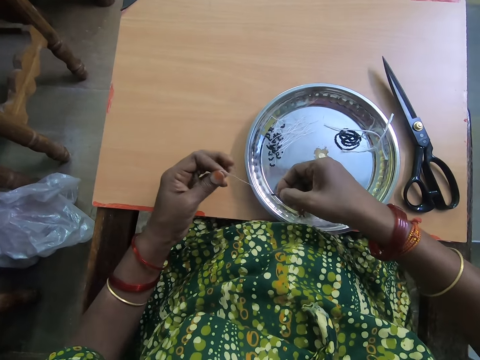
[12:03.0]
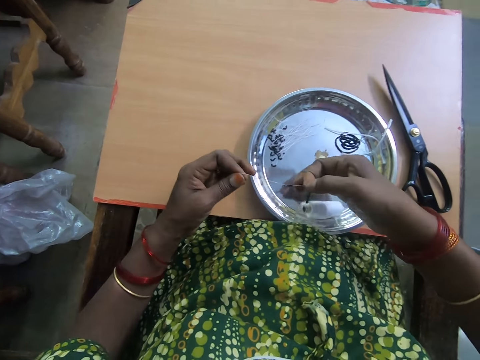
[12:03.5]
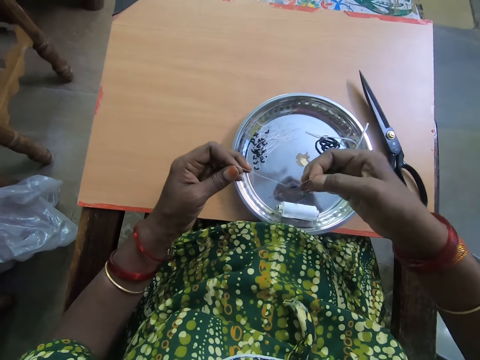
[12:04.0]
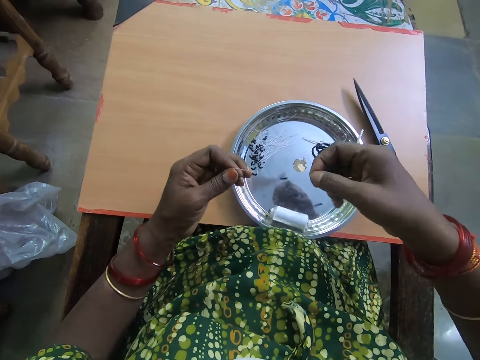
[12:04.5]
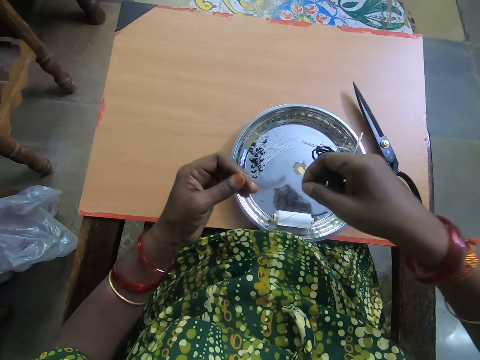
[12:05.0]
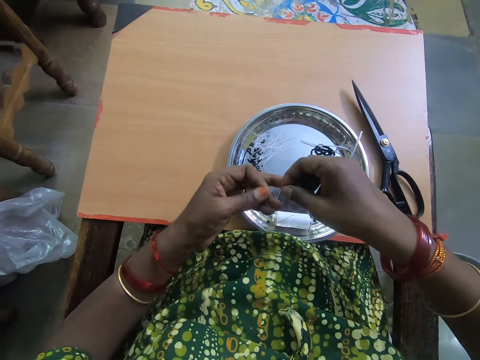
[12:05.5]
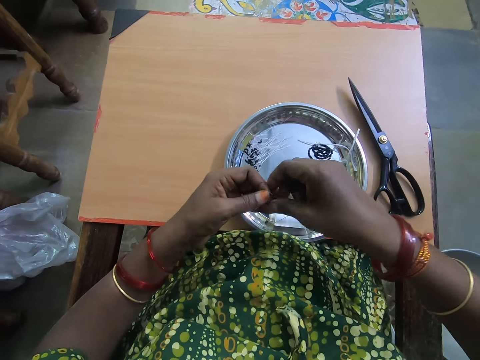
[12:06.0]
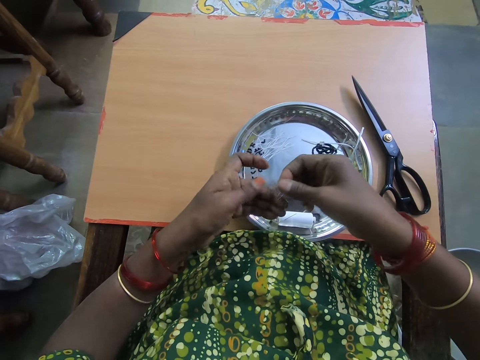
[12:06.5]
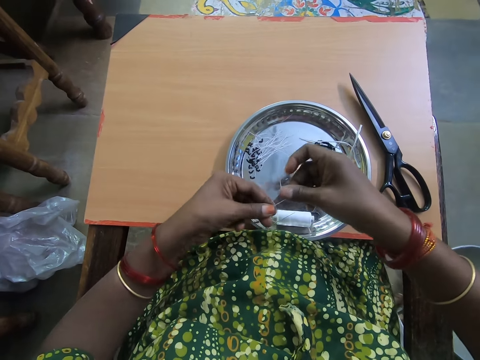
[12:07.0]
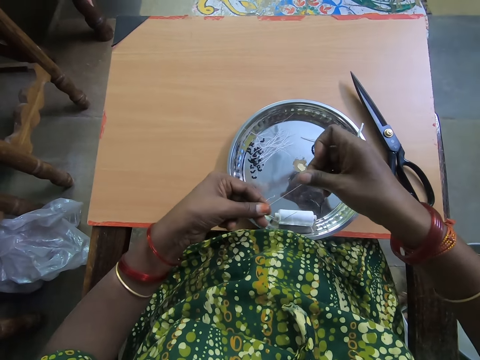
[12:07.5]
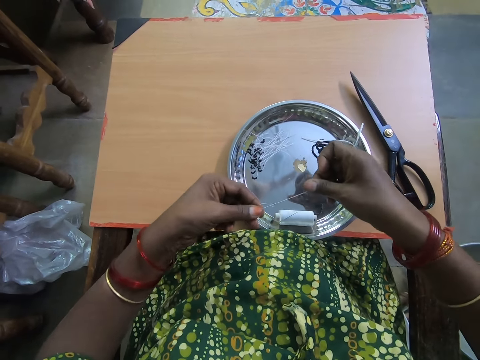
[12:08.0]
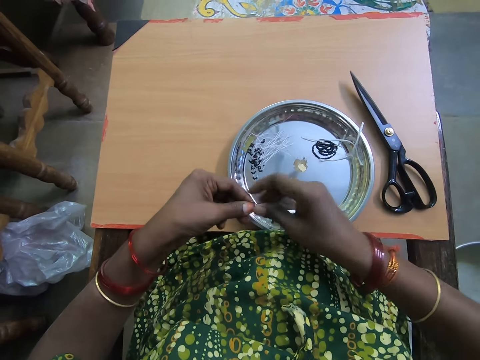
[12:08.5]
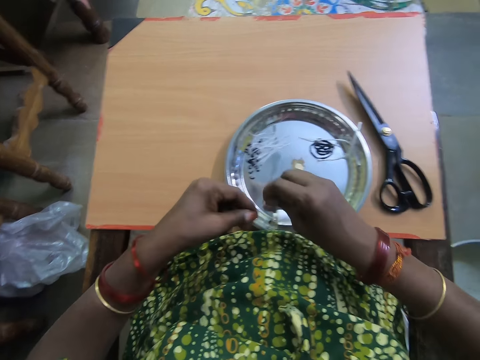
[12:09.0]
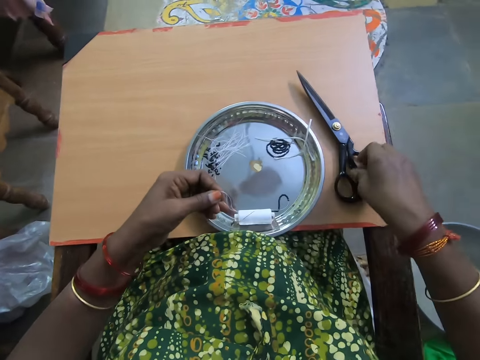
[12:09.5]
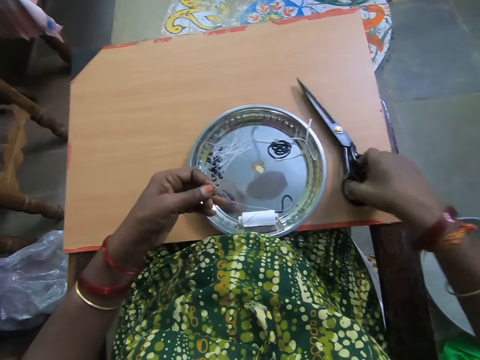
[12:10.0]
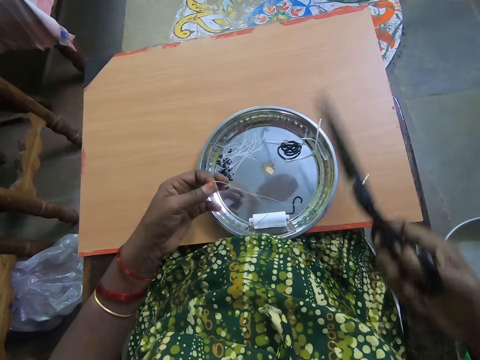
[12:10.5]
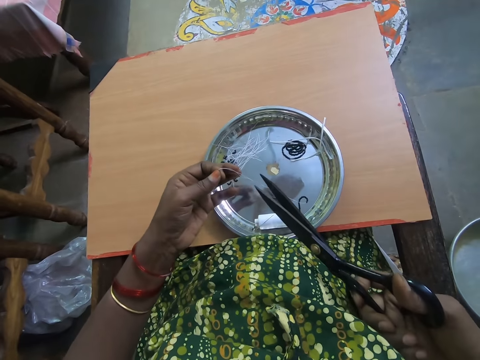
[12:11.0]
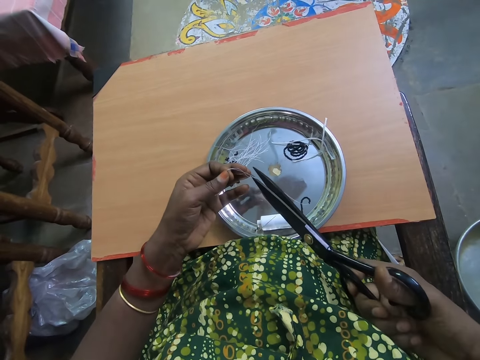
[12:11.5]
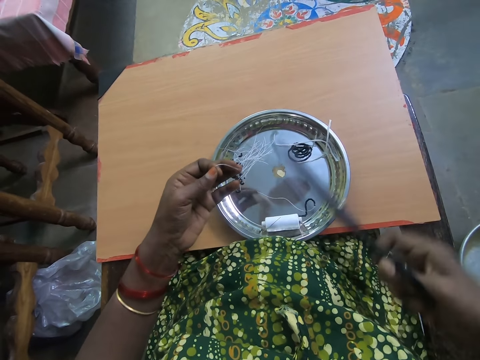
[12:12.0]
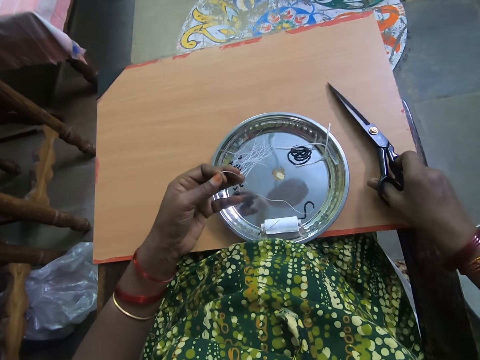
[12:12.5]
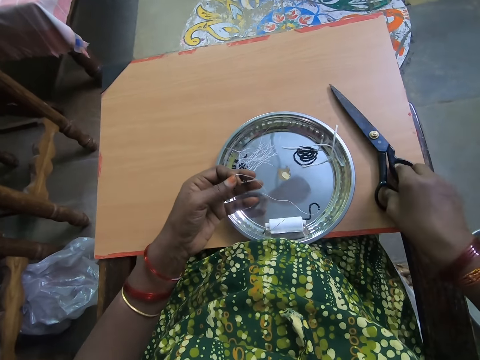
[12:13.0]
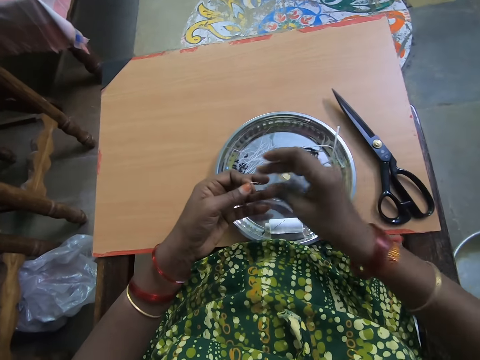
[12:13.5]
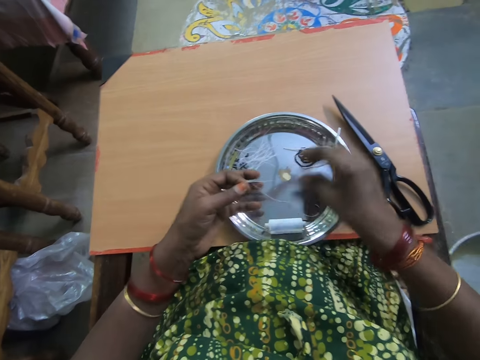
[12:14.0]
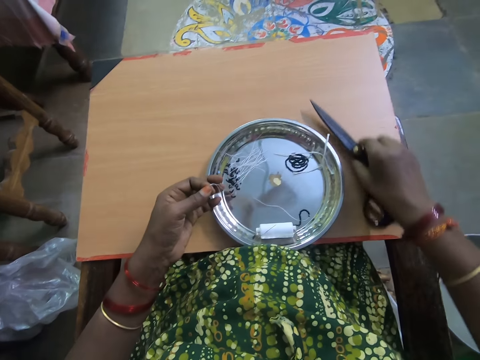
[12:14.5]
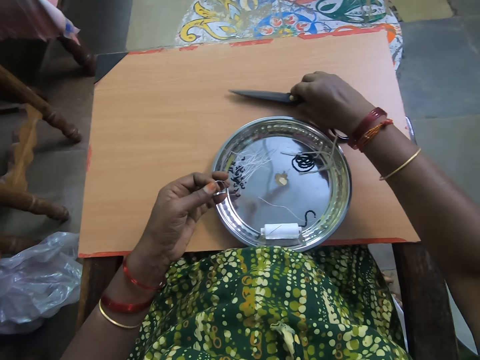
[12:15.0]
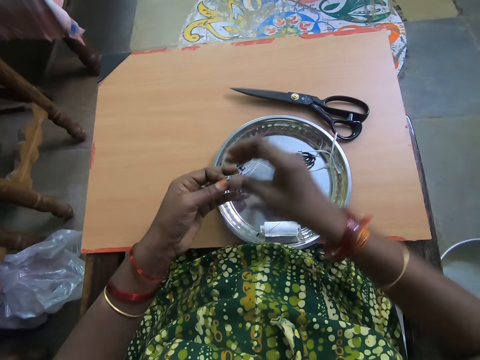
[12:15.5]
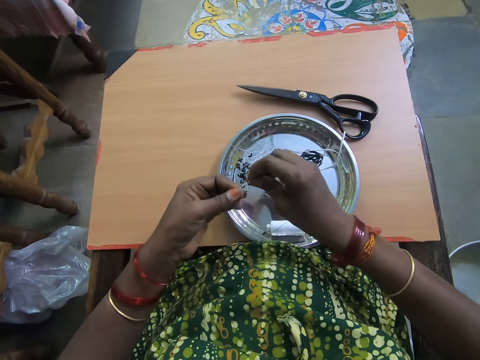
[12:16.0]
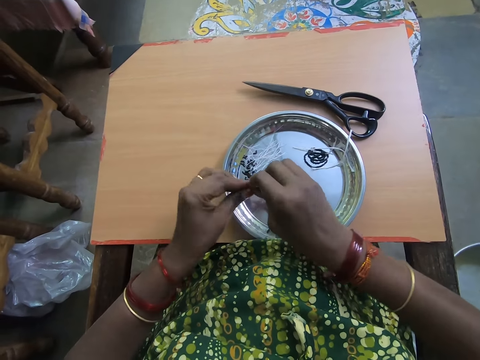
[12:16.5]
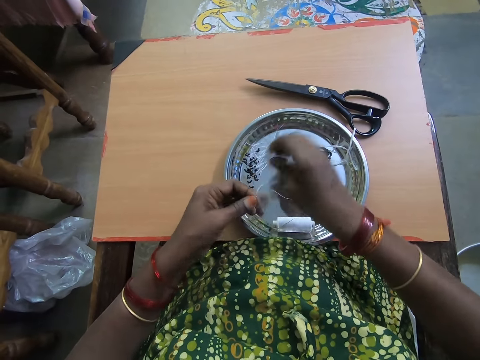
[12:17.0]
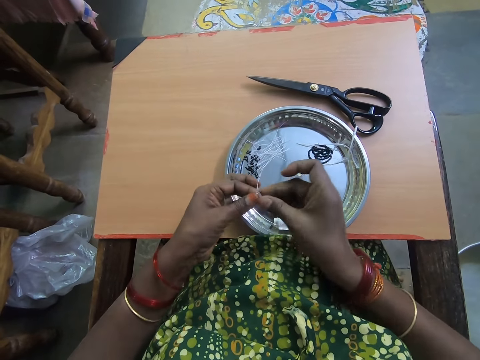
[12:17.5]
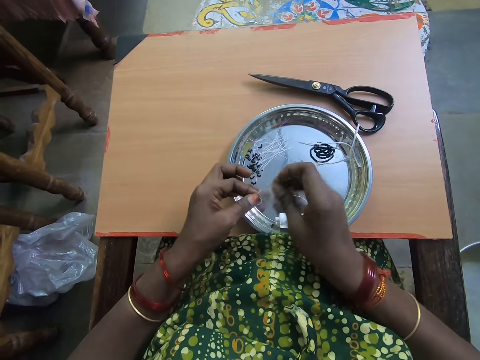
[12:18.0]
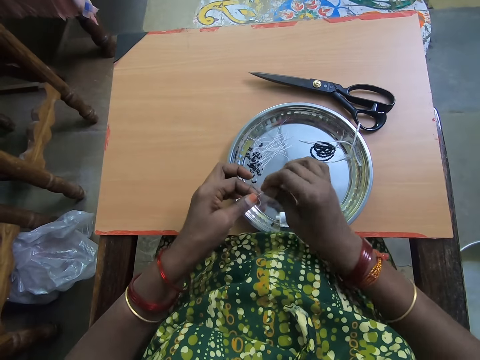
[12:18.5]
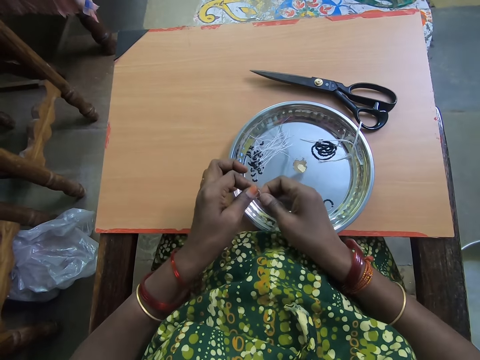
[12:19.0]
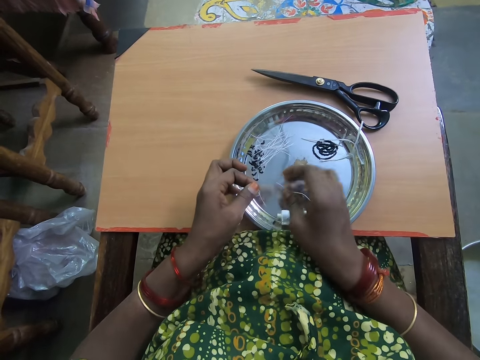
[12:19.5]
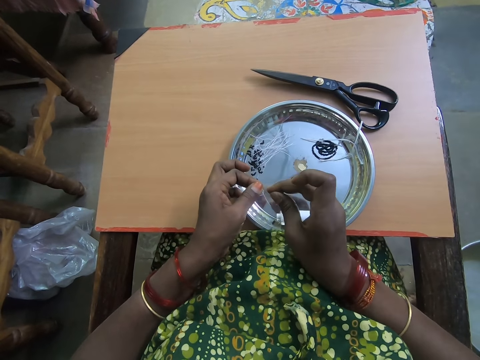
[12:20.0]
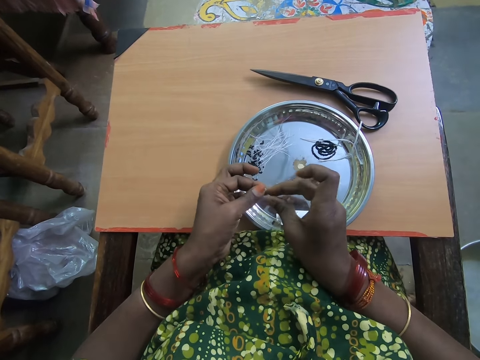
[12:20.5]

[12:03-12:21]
The camera wearer pulls the thread from the thread roll with her right hand. She joins the thread together. She pulls the thread with her right hand. She picks up the scissors from the table with her right hand. She cuts the beaded thread or polyester yarn with the scissors. She drops the scissors on the table with her right hand. She picks up the scissors from the table with her right hand. She moves the scissors on the table. She drops the scissors on the table with her right hand. She ties the tip of the thread with both hands. She folds the polyester yarn with her hands.

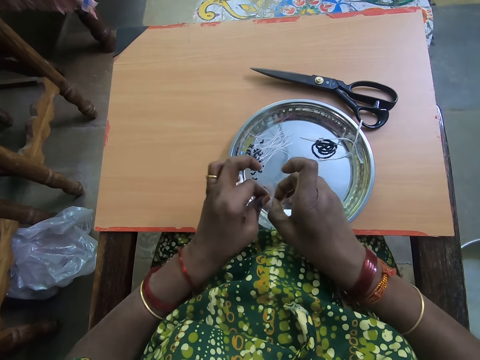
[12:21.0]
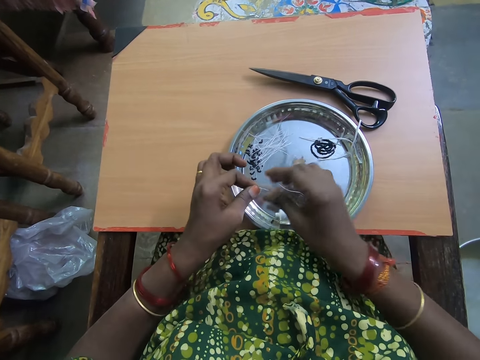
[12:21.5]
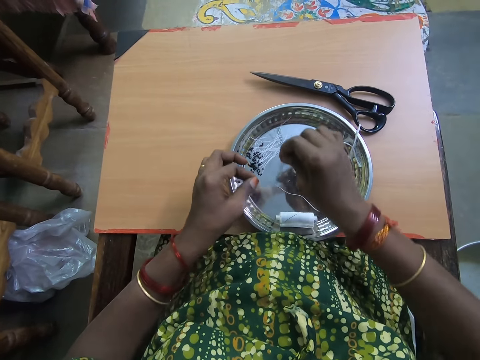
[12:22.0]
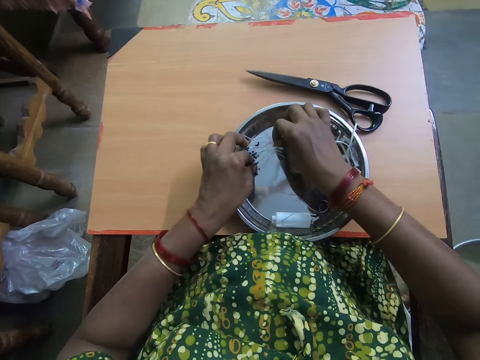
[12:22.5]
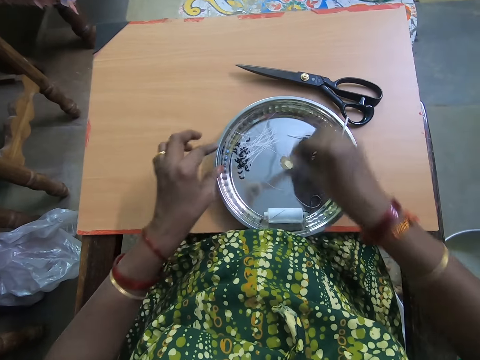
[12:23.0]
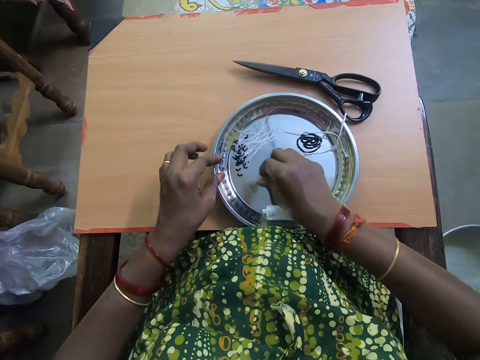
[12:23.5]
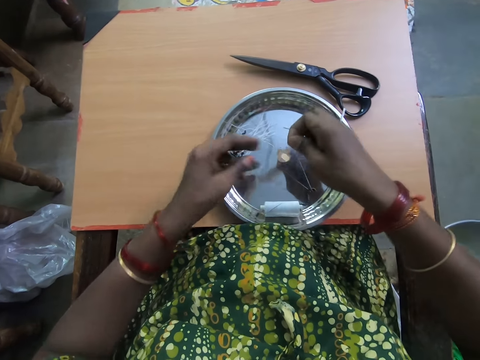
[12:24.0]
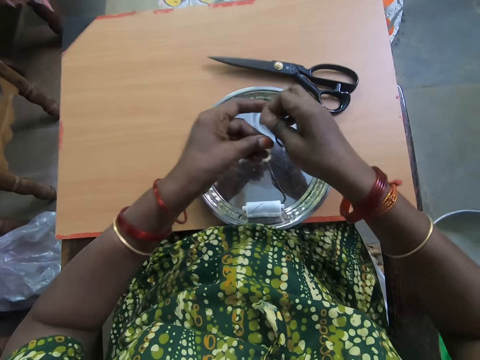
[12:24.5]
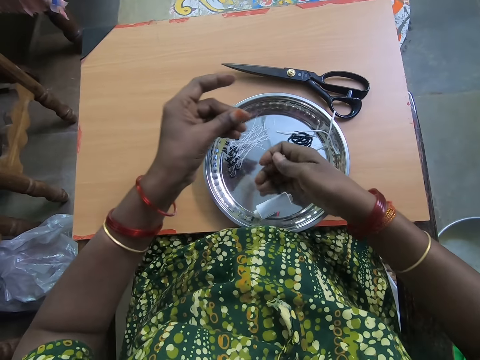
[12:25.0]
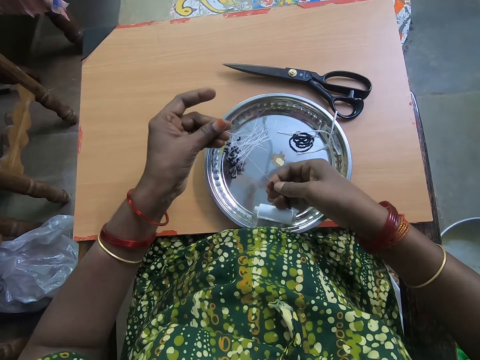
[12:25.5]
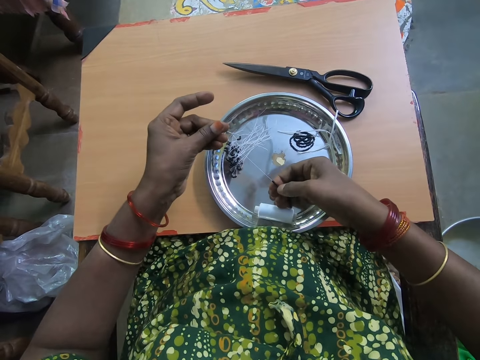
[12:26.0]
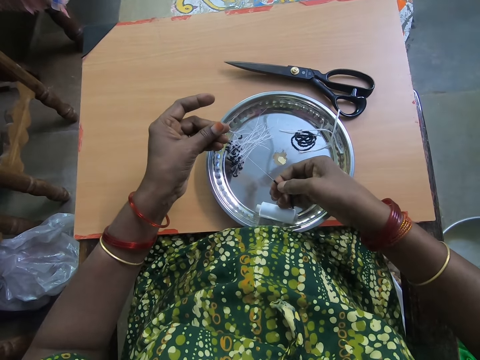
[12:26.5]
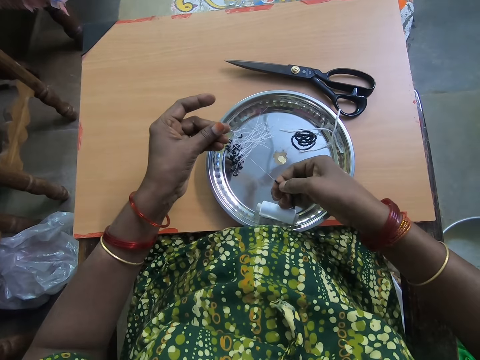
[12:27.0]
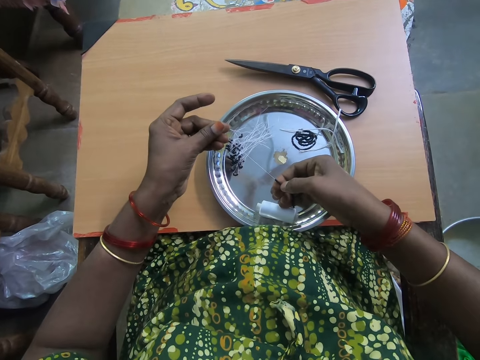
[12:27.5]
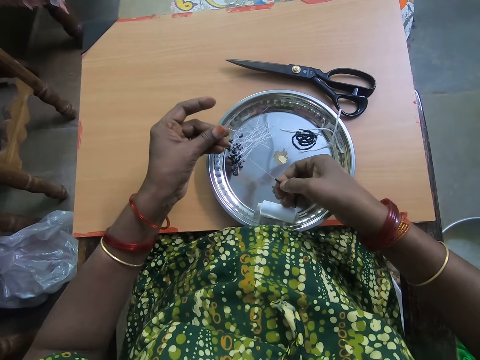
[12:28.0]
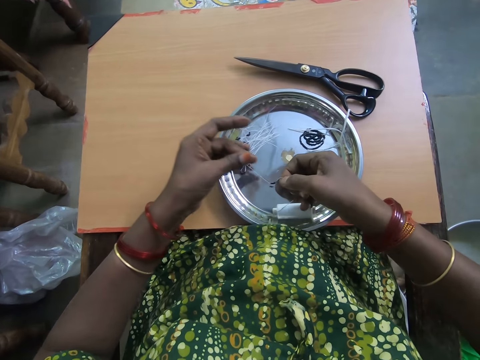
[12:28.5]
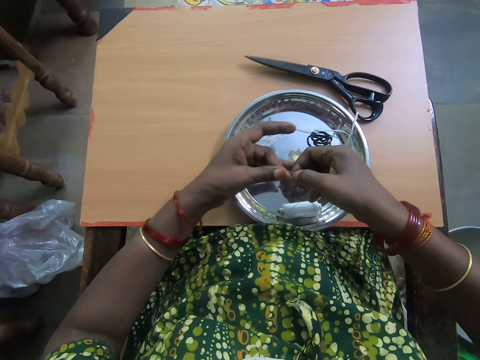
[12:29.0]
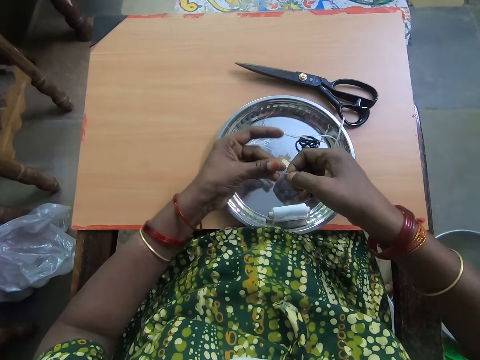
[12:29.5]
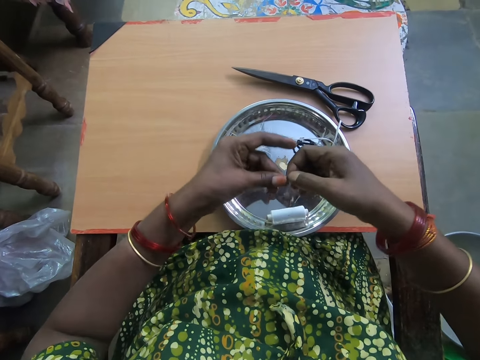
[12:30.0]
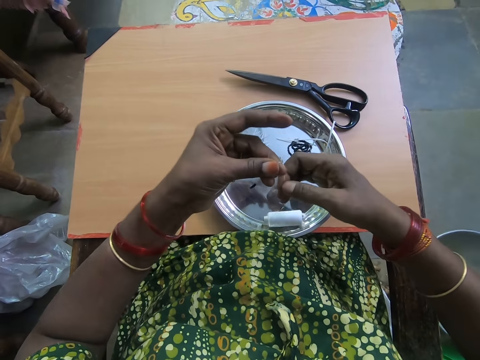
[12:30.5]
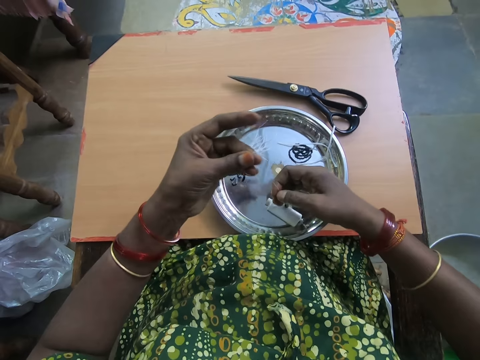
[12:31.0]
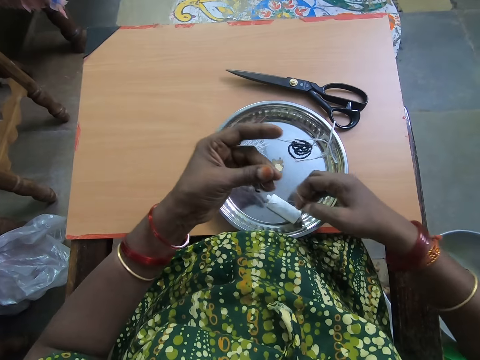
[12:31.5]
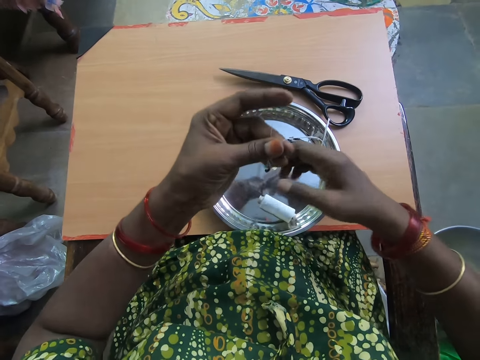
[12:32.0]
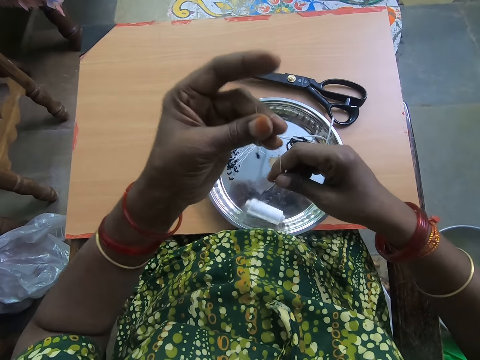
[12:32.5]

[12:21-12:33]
The camera wearer drops the beaded thread or polyester yarn on the plate with both hands. She picks the beaded thread from the plate with her right hand. She passes the tip of the thread to her left hand. She separates the beads in the thread with her right hand. She straightens the polyester yarn with hands. She joins the thread together. She pulls the thread with her left hand.
